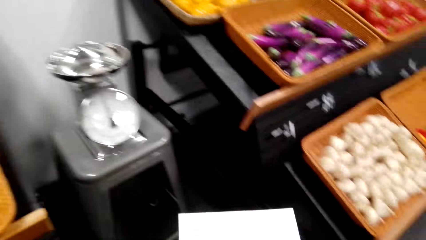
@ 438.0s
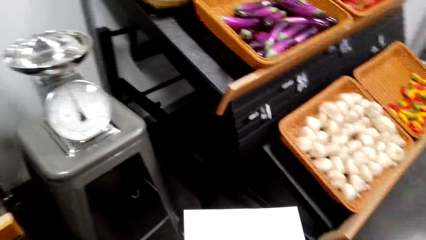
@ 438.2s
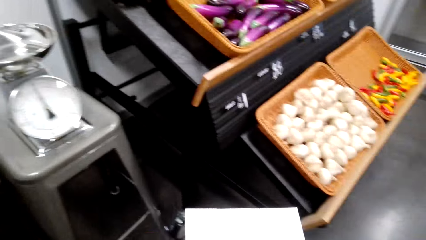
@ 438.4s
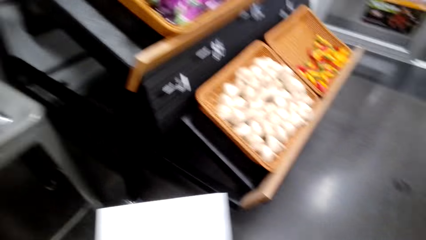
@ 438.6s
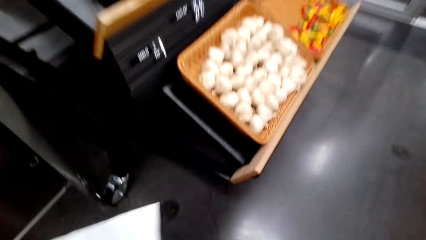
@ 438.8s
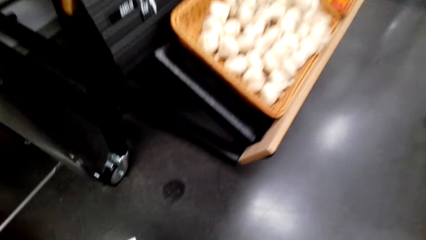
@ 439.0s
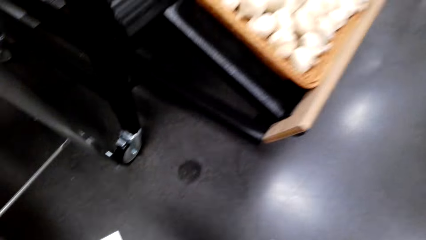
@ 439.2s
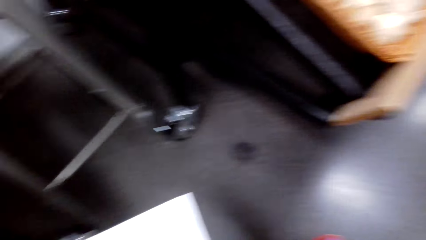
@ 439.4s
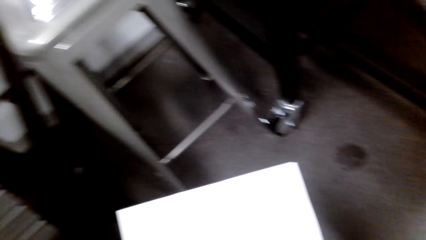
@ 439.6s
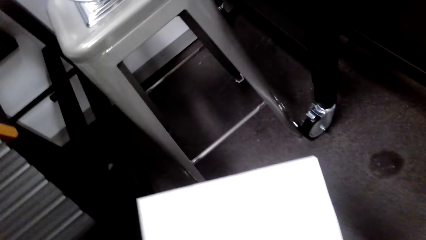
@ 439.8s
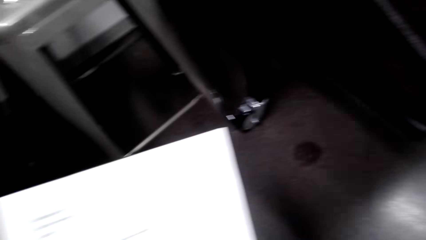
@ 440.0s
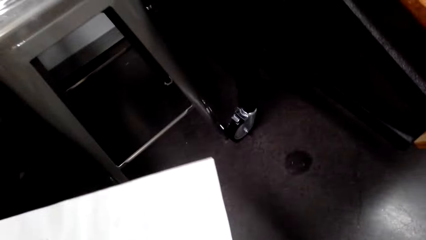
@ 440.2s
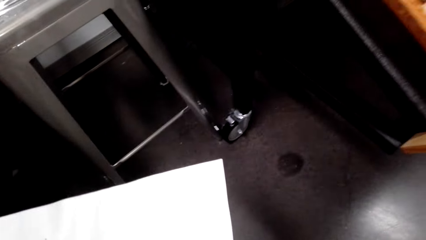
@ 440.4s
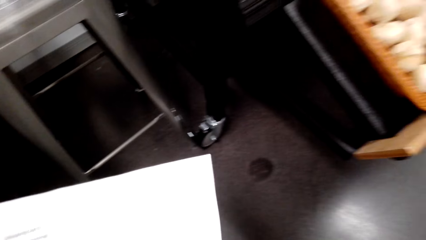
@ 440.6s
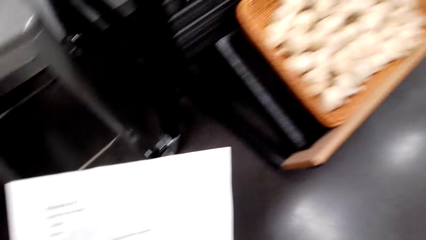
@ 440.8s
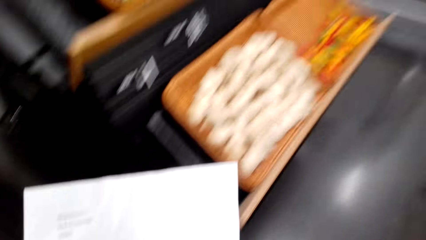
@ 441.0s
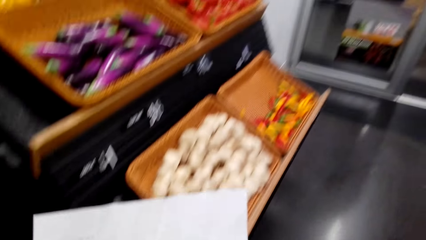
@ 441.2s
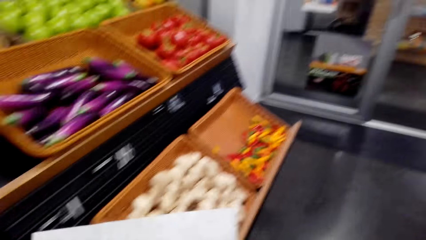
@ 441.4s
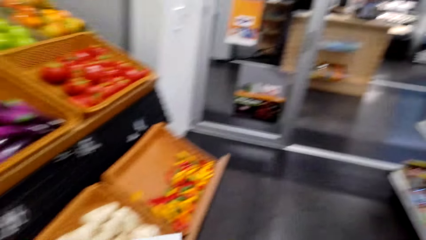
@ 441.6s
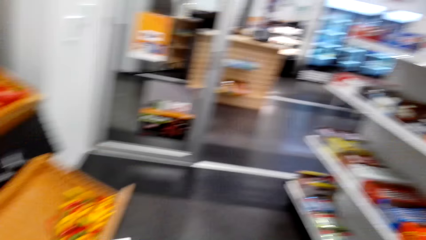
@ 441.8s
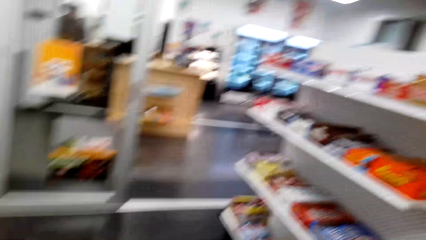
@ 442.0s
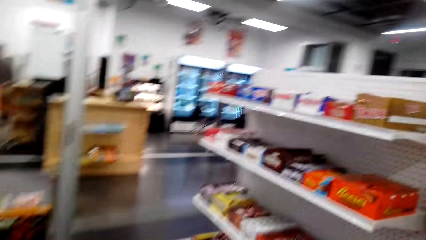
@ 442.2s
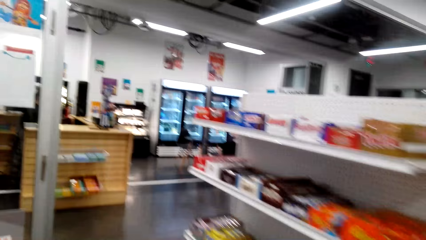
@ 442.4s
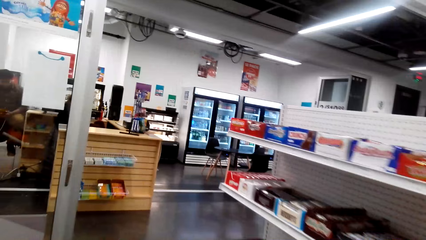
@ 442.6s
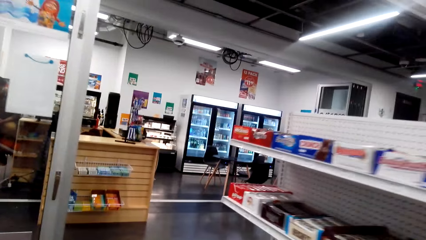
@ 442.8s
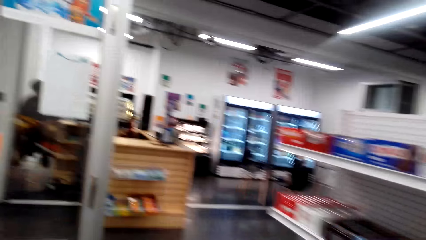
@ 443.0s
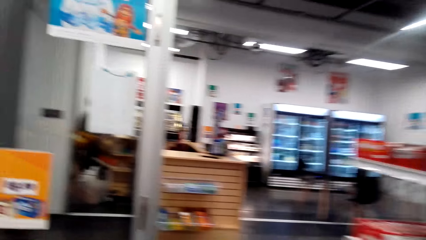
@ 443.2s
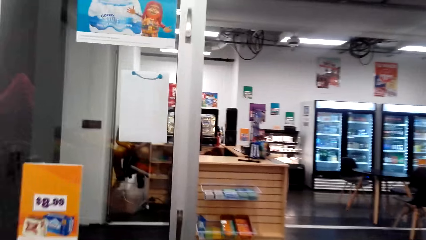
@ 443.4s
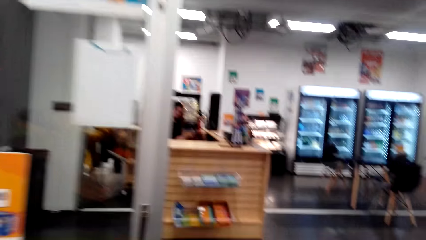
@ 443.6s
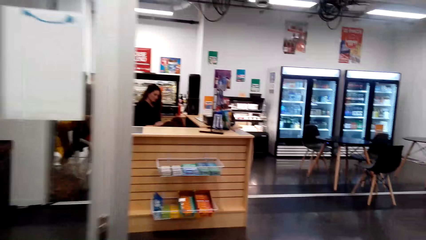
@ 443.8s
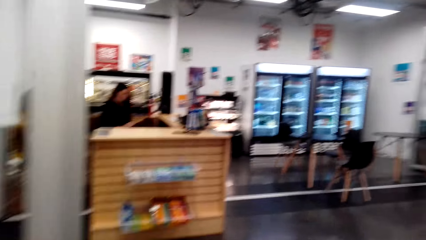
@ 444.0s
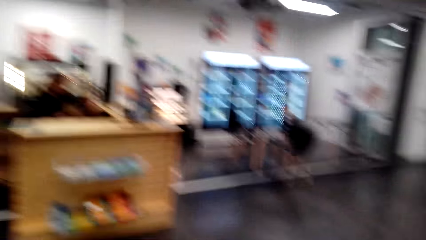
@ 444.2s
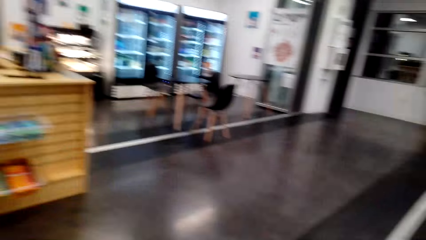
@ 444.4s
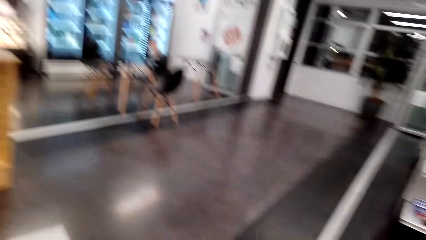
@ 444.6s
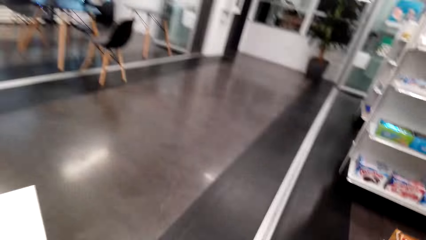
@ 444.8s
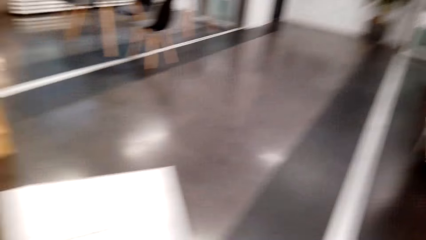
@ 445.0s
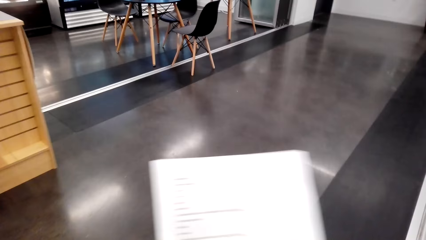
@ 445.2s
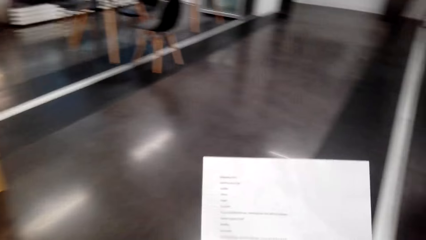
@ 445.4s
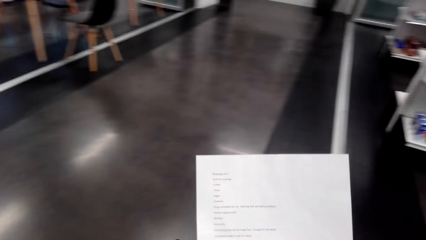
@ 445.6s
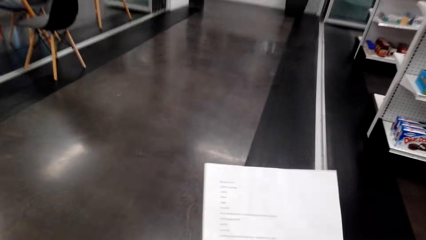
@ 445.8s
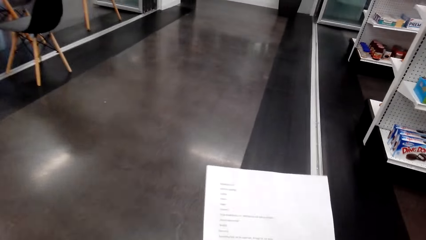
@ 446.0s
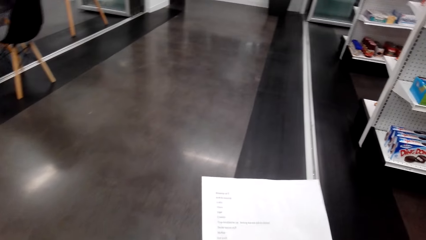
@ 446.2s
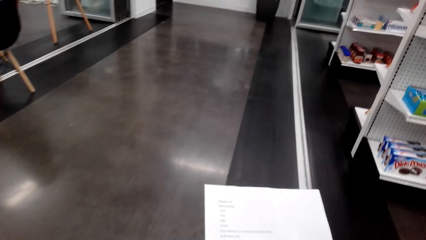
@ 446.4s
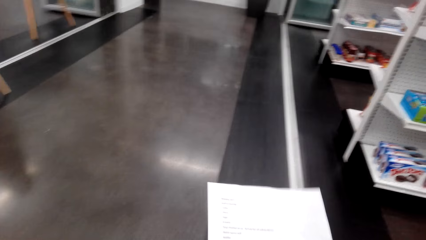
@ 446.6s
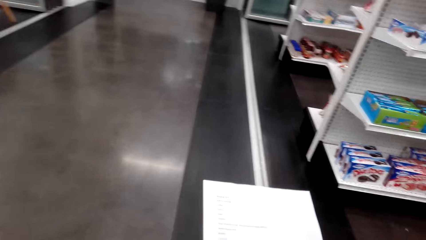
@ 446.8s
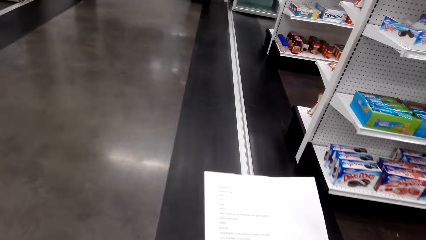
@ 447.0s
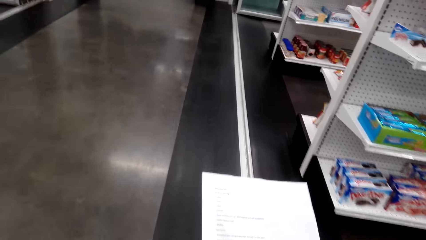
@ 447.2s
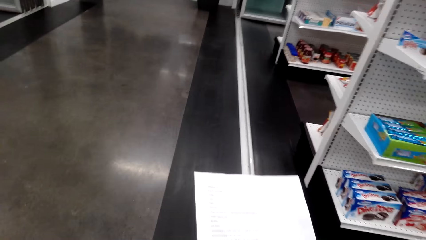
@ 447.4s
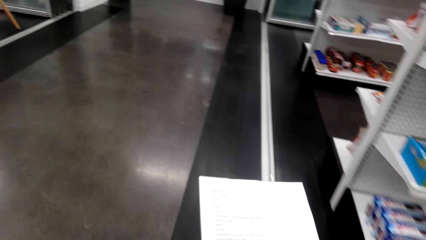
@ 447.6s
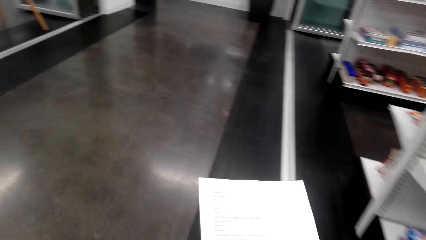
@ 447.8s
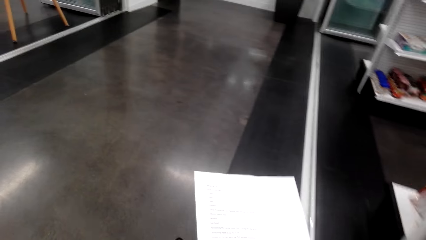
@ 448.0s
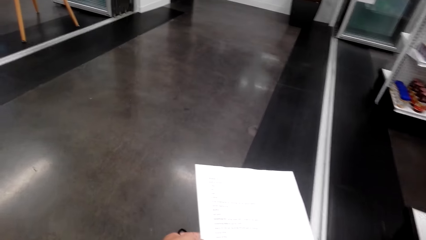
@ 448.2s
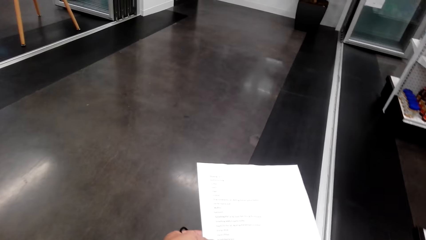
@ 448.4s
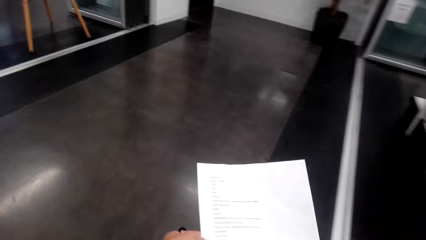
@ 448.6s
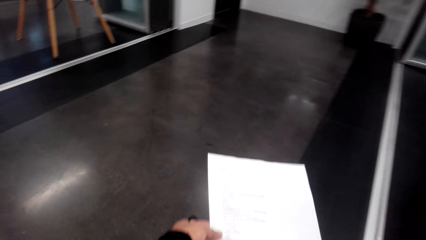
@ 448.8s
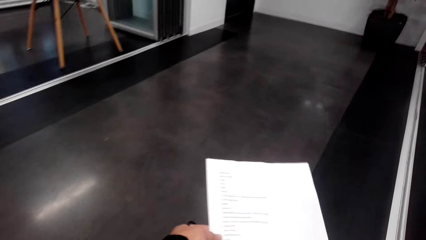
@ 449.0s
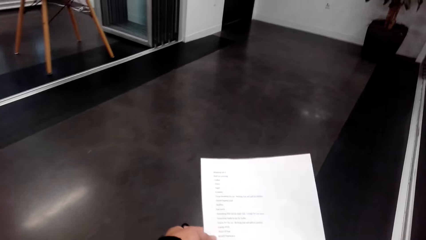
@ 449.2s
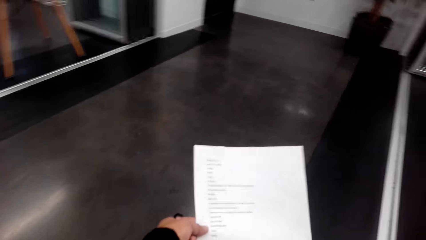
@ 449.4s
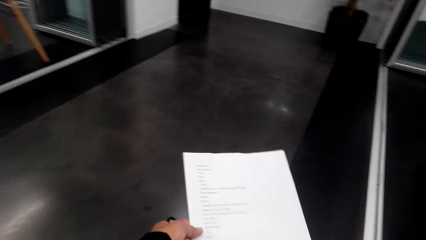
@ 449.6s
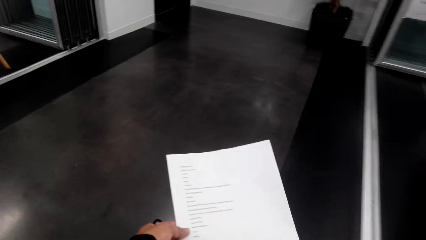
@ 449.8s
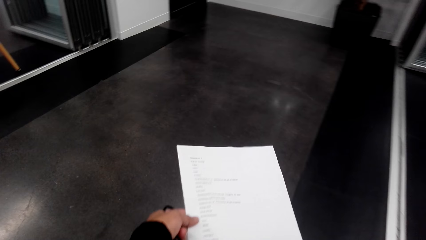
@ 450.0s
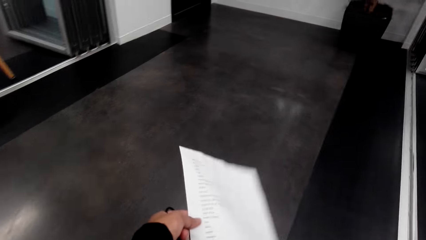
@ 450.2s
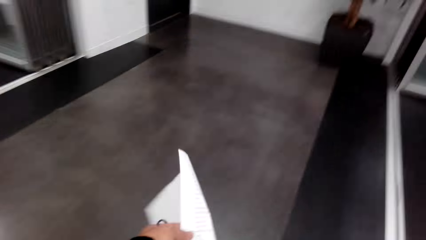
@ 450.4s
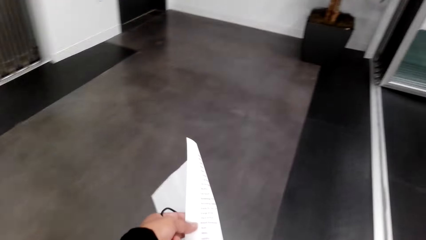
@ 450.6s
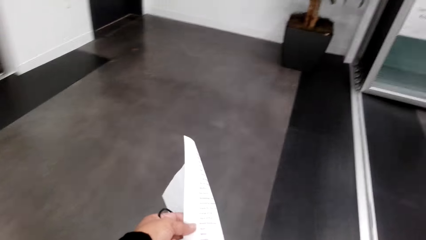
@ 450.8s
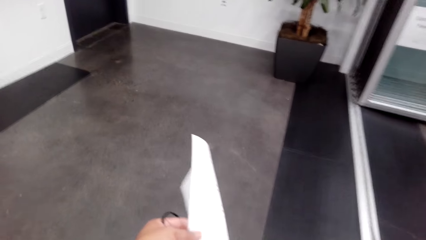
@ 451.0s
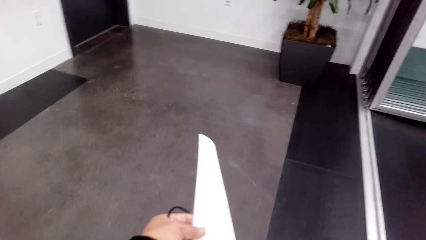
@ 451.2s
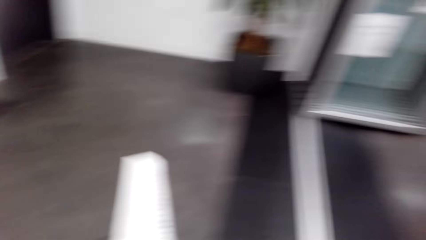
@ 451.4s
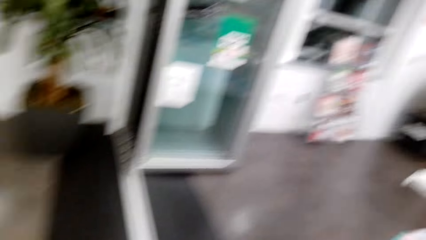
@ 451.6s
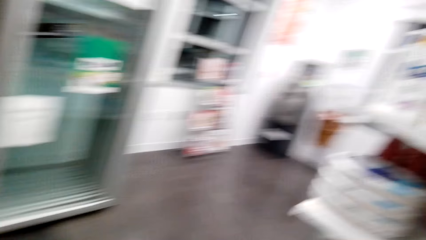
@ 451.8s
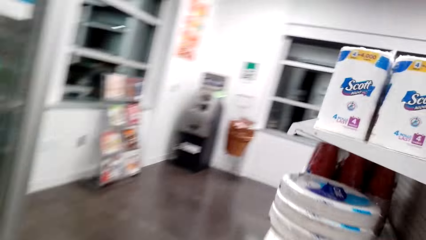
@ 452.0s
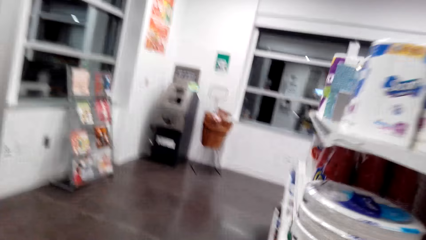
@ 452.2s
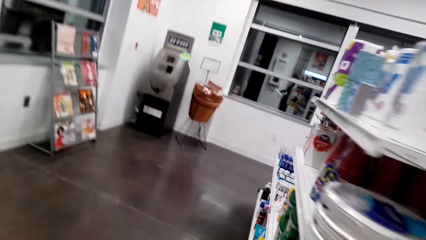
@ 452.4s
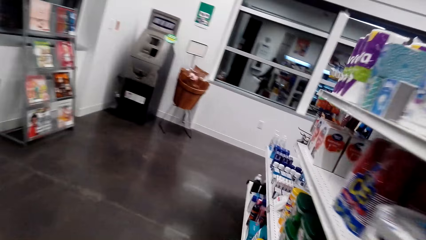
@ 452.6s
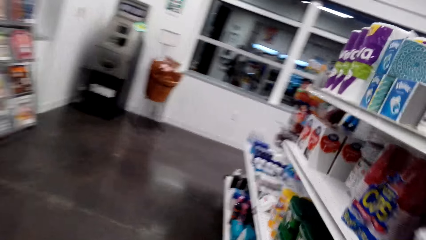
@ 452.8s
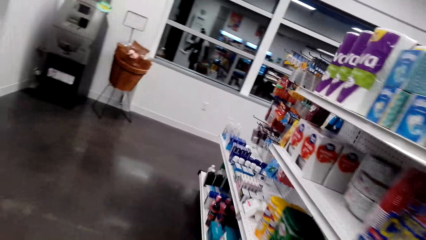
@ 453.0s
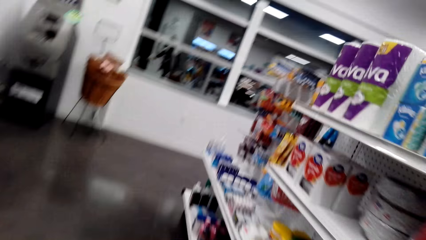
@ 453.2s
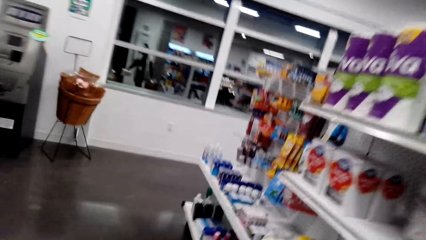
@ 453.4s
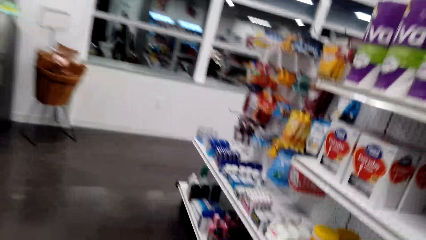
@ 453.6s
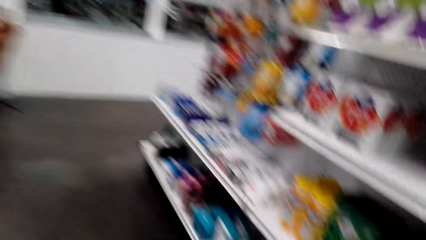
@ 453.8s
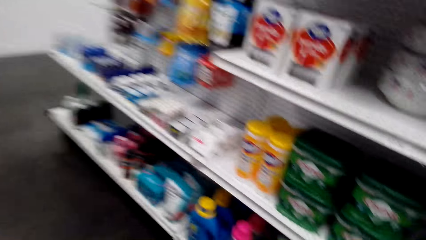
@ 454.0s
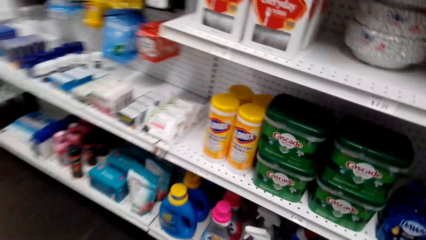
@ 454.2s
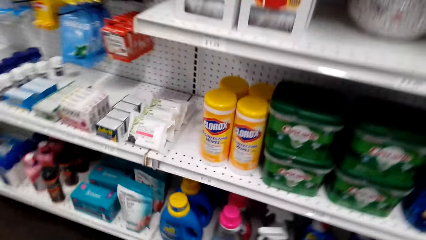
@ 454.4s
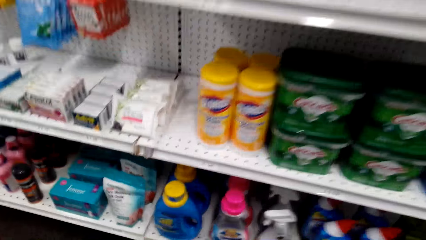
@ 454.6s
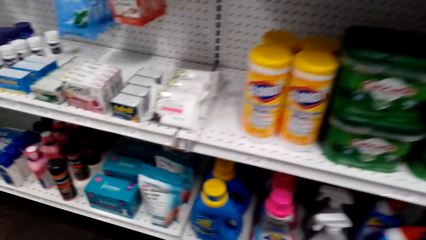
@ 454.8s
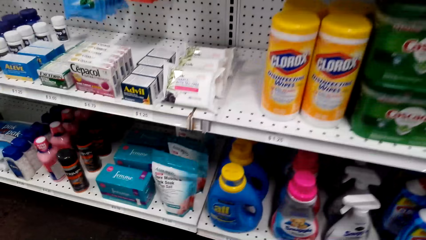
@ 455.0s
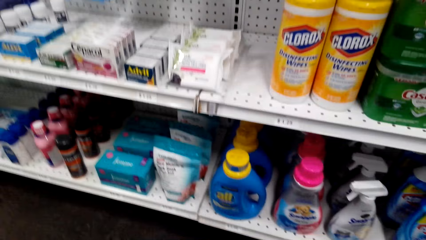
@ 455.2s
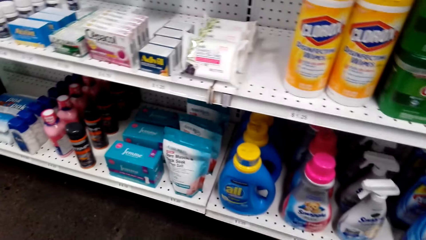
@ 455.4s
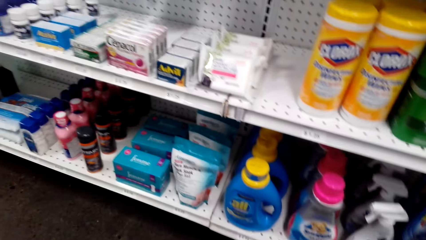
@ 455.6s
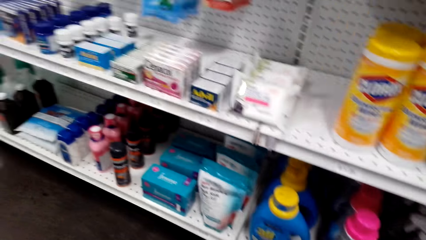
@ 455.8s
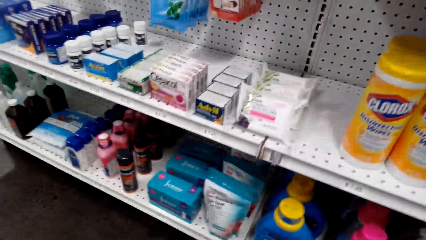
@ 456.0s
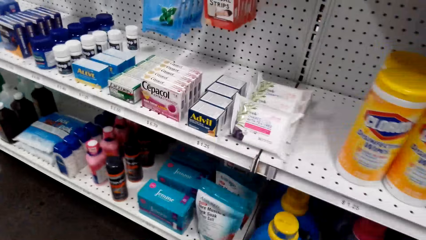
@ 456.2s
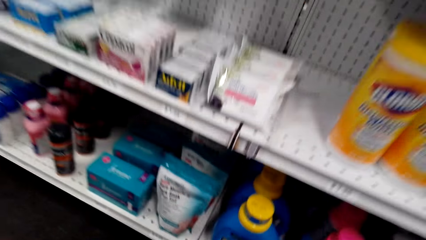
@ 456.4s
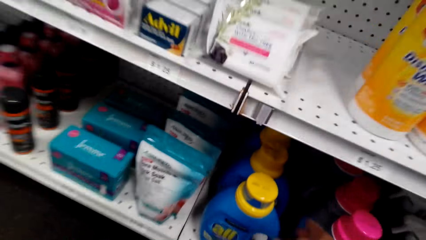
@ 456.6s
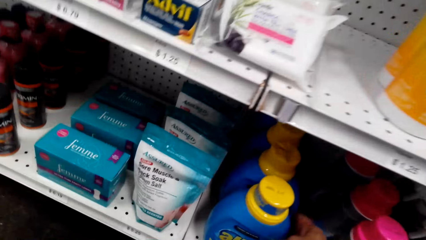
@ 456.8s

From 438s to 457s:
The camera wearer picks the shopping bucket. They walk around the supermarket. They look around the supermarket shelf.
